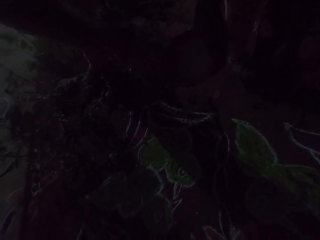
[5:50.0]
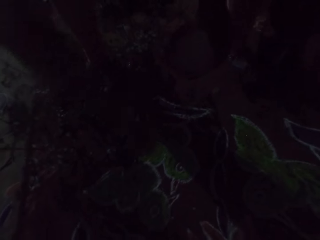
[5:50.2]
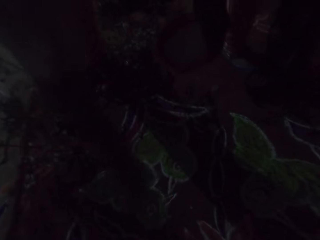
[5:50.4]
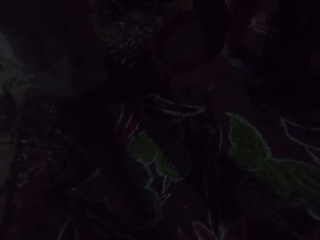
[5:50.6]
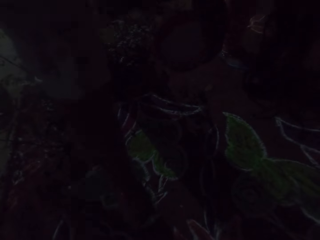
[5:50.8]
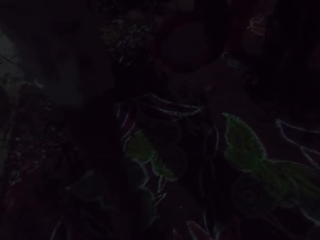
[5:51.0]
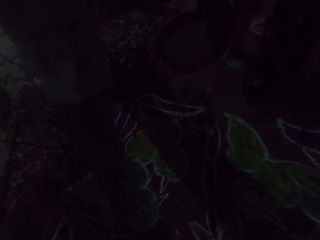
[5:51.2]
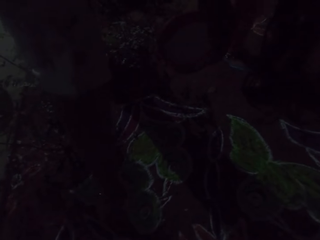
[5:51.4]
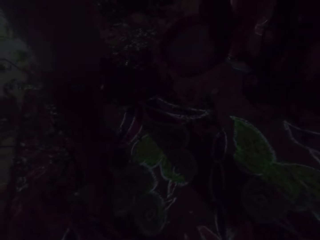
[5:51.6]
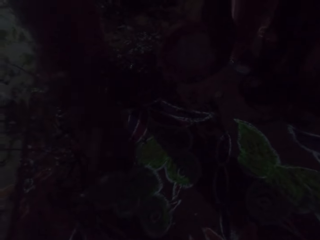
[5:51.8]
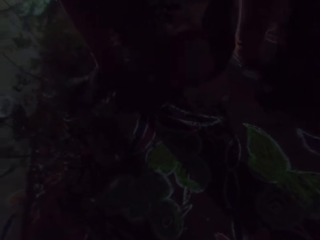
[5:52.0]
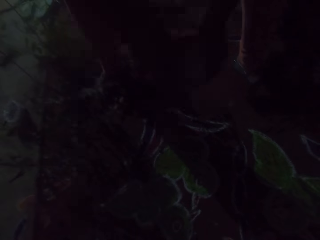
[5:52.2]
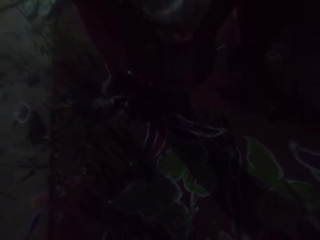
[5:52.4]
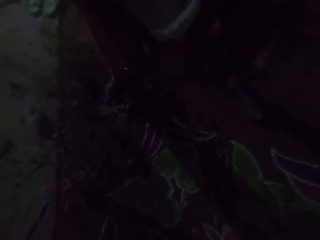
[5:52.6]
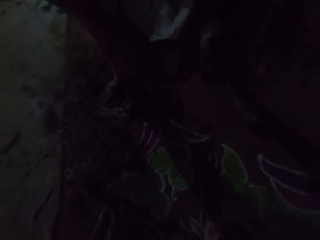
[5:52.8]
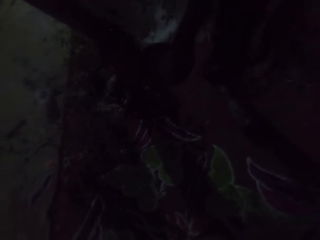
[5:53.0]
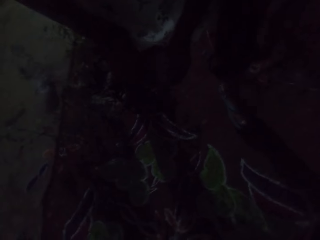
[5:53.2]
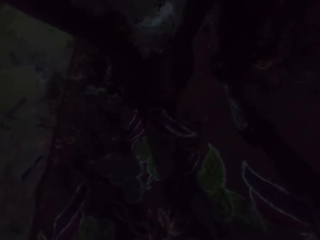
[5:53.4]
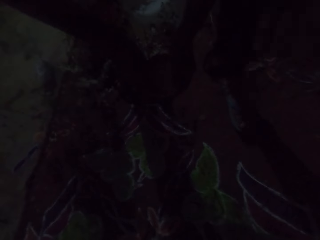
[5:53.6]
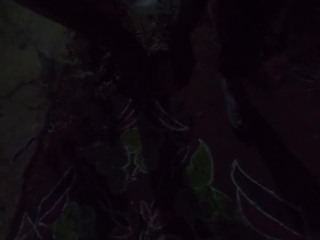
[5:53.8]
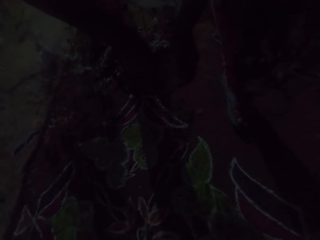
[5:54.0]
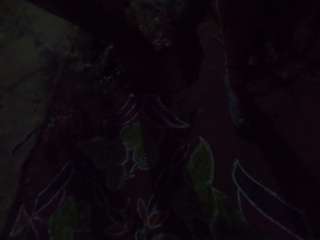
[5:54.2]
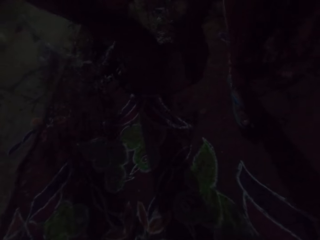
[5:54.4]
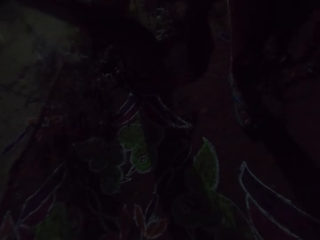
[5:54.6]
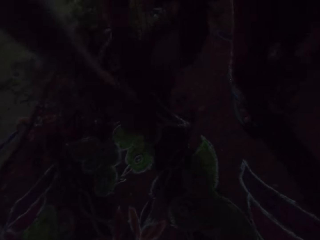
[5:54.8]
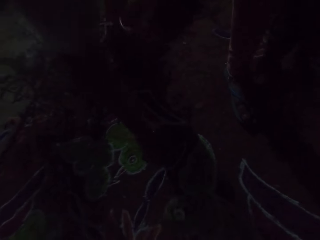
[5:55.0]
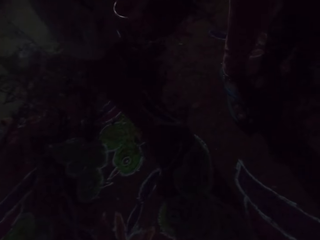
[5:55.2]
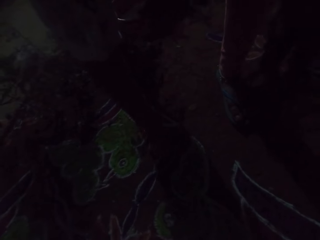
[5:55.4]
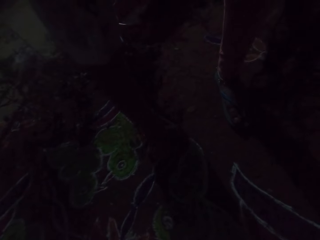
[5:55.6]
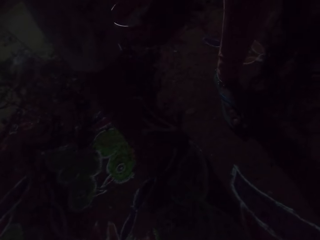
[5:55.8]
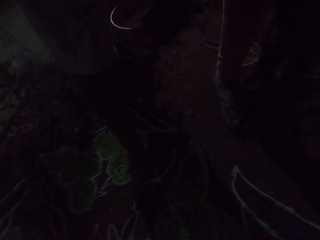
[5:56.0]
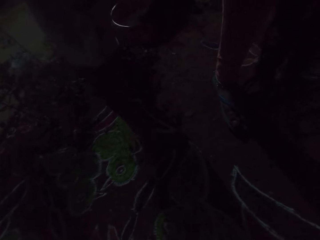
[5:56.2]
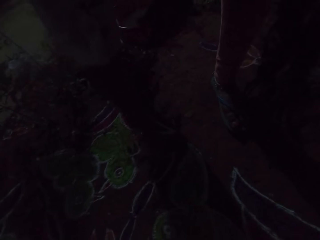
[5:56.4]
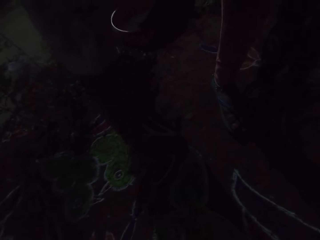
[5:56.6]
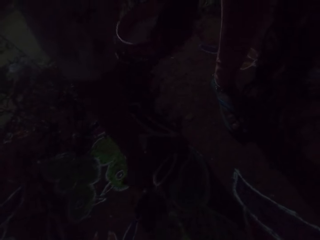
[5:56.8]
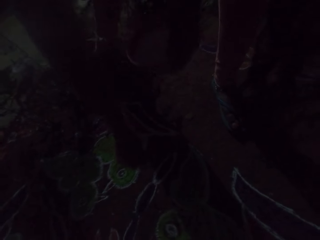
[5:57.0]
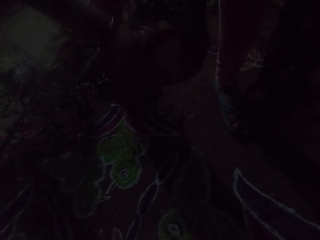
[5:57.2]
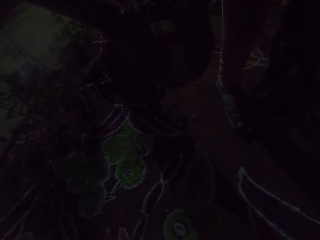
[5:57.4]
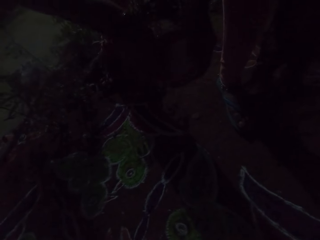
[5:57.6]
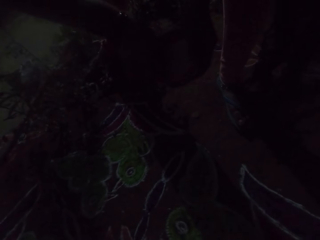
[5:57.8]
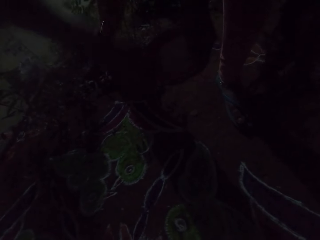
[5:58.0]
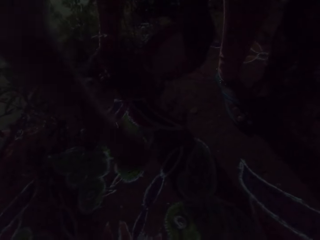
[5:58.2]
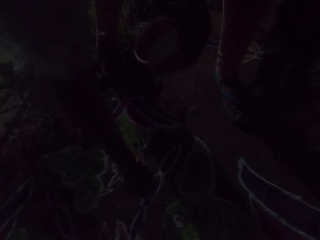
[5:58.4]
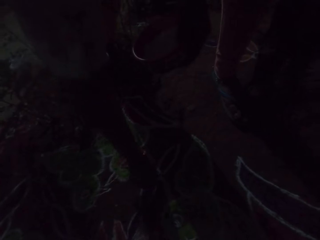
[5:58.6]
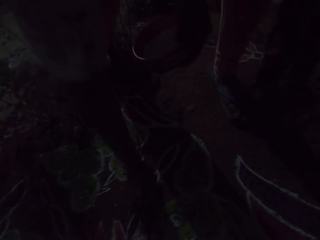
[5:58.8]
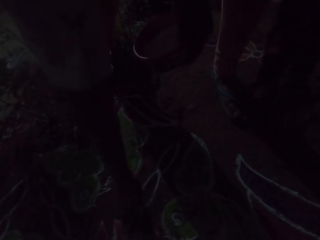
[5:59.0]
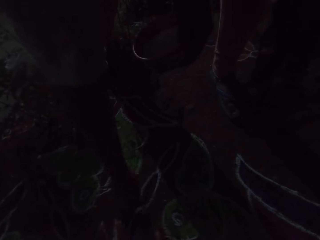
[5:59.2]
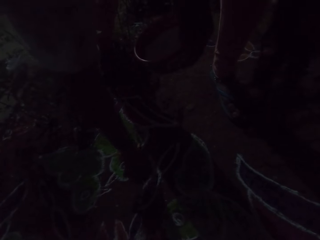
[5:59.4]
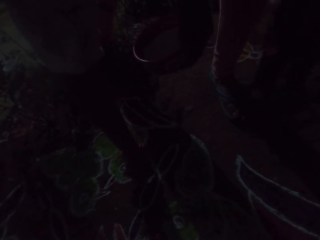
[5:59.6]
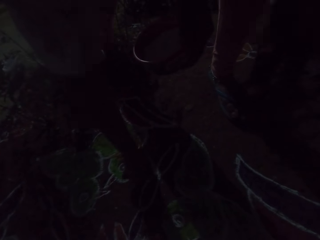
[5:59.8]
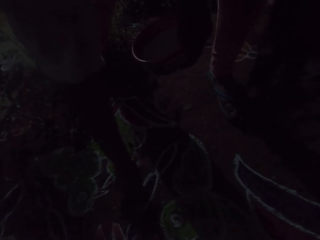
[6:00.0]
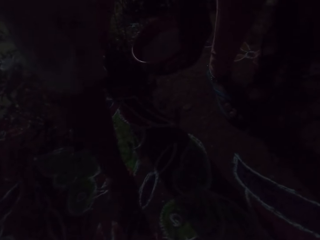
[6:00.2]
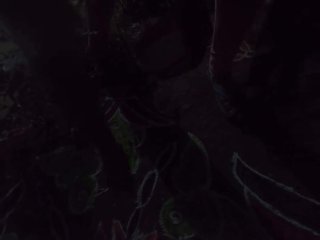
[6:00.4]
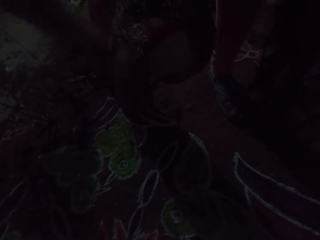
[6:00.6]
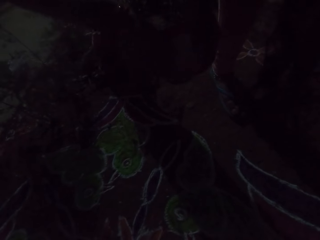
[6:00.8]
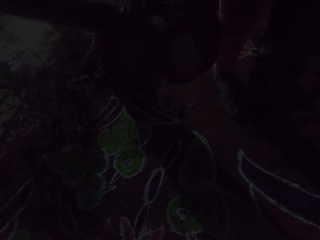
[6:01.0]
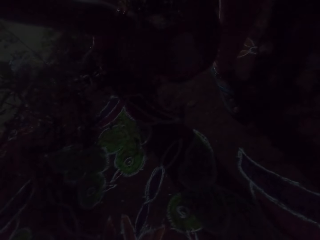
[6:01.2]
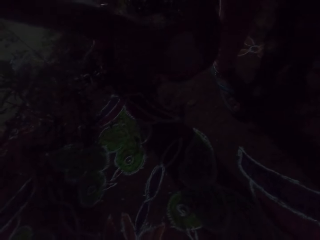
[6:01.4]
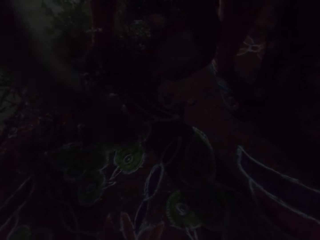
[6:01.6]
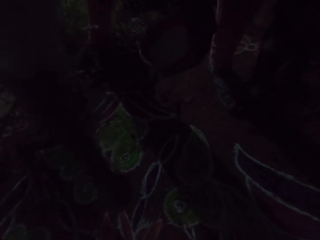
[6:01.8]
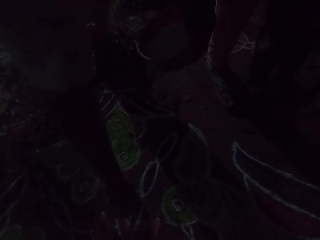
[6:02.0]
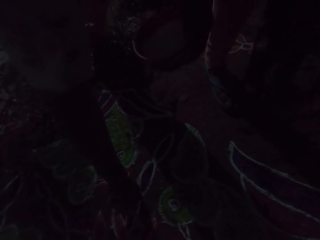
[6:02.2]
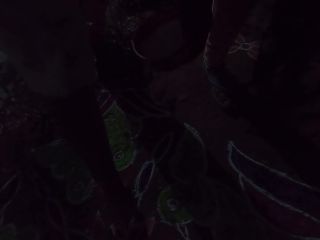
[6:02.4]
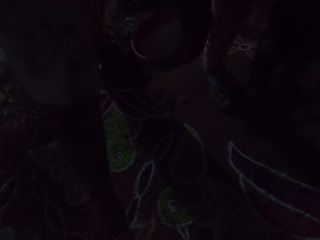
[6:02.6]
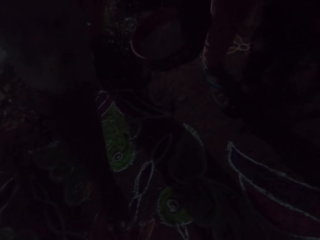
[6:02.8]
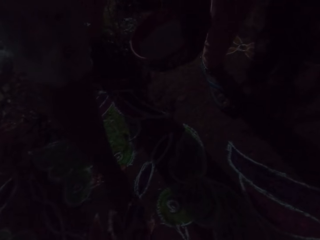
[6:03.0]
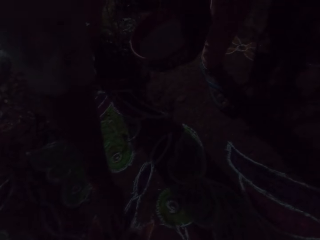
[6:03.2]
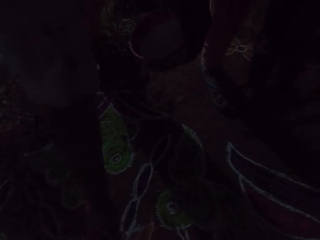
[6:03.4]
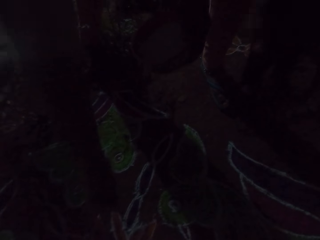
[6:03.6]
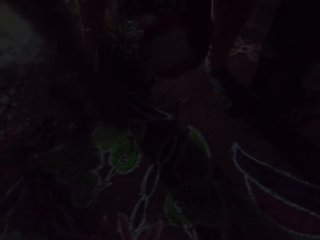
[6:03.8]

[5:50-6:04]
The camera wearer applies some powder on the floor with her right hand. She puts something in the container. She scoops powder from the bowl or container with her right hand. She puts something in the container. She applies some powder on the floor with her right hand. She scoops powder from the bowl with her right hand. She applies some powder on the floor with her right hand. She puts something in the container. She scoops powder from the bowl with her right hand. She applies some powder on the floor with her right hand.

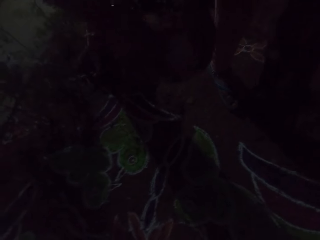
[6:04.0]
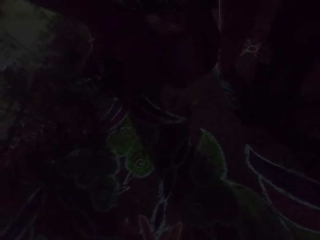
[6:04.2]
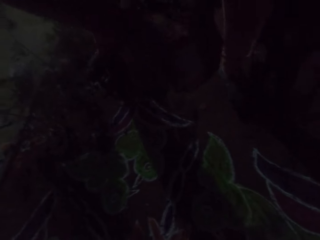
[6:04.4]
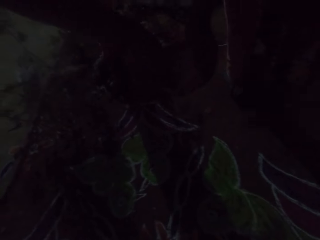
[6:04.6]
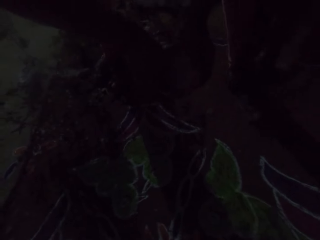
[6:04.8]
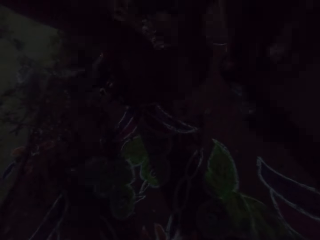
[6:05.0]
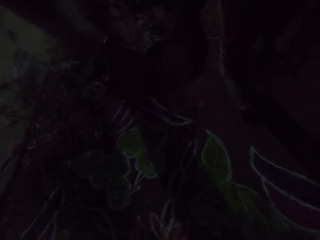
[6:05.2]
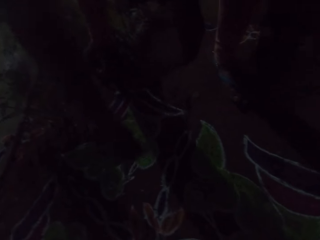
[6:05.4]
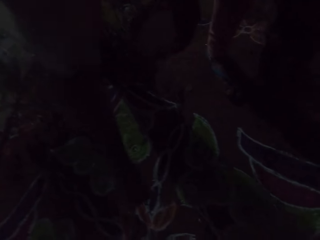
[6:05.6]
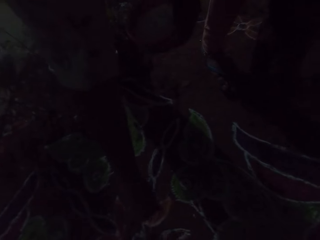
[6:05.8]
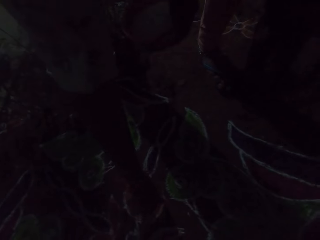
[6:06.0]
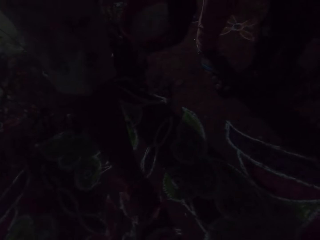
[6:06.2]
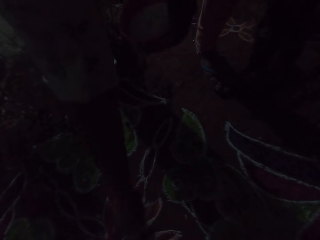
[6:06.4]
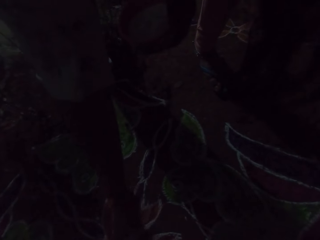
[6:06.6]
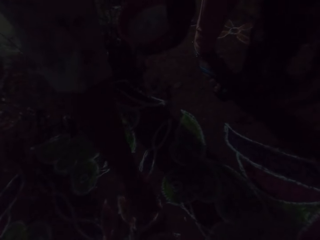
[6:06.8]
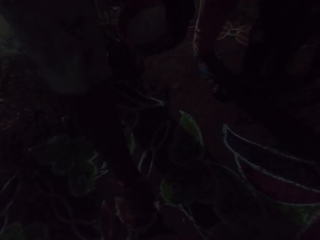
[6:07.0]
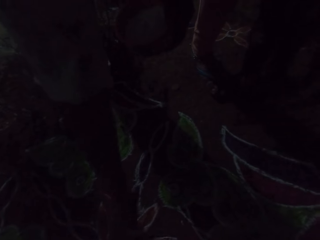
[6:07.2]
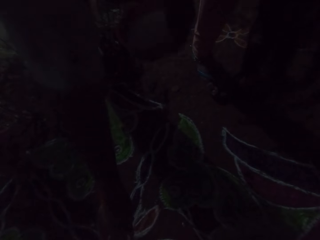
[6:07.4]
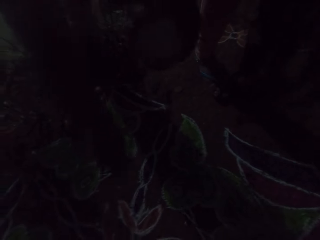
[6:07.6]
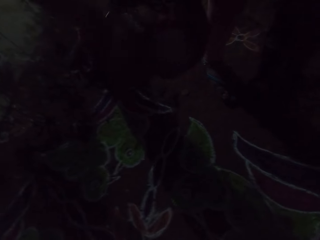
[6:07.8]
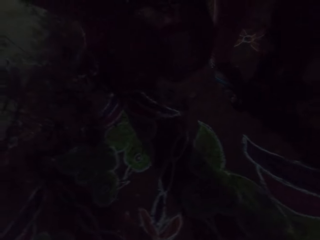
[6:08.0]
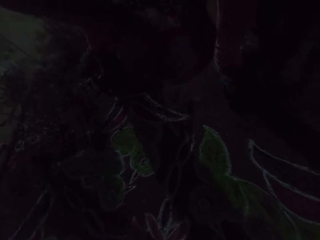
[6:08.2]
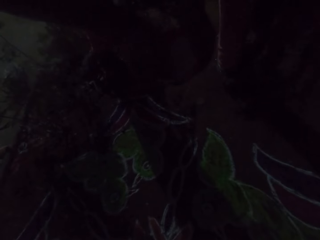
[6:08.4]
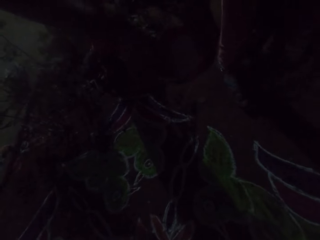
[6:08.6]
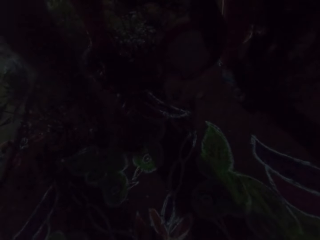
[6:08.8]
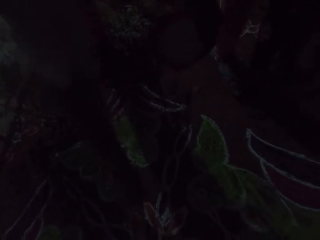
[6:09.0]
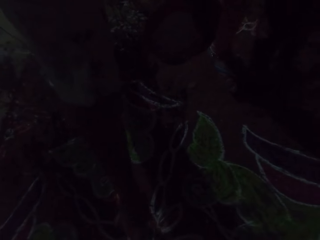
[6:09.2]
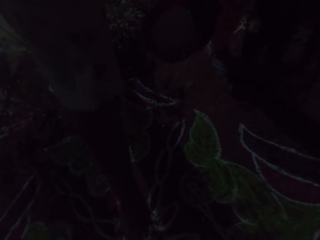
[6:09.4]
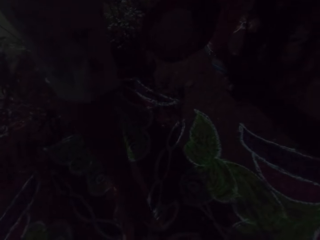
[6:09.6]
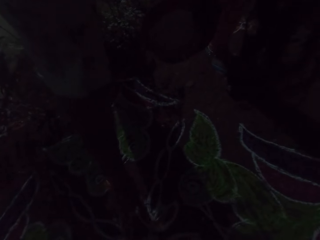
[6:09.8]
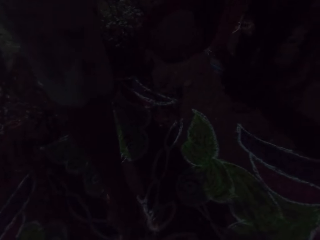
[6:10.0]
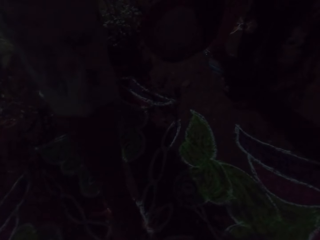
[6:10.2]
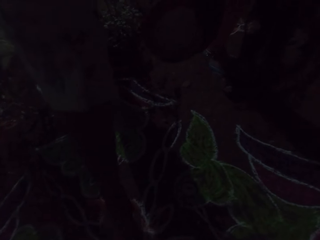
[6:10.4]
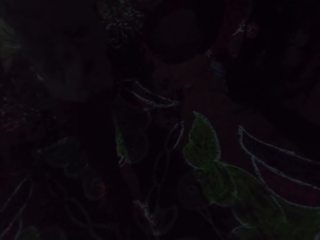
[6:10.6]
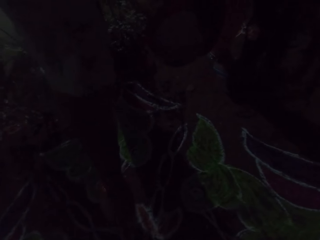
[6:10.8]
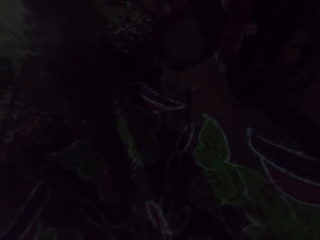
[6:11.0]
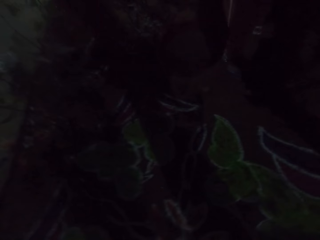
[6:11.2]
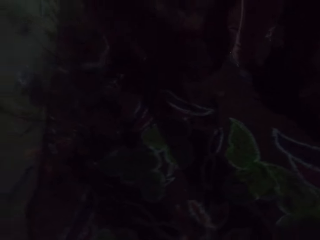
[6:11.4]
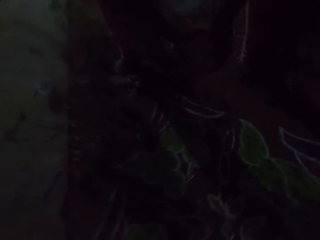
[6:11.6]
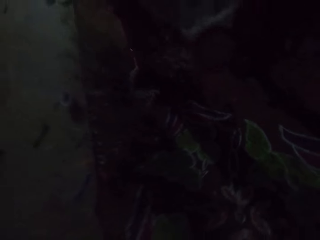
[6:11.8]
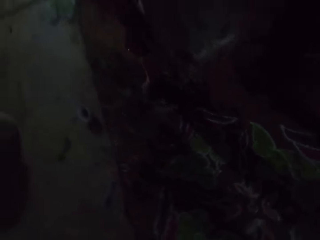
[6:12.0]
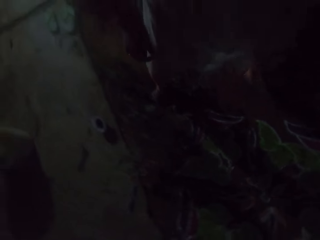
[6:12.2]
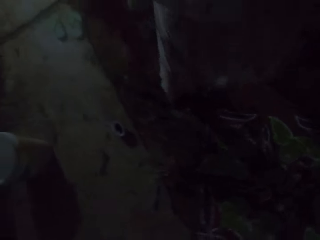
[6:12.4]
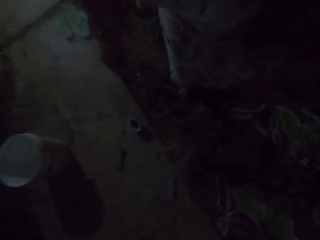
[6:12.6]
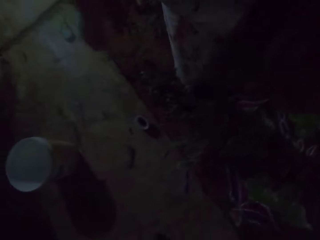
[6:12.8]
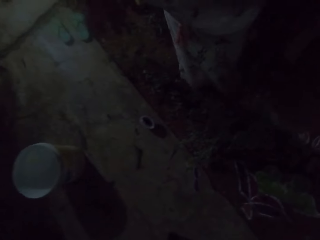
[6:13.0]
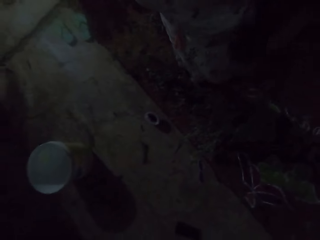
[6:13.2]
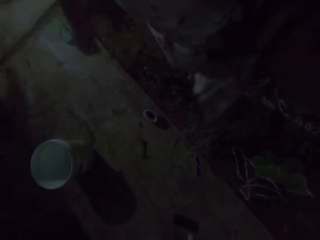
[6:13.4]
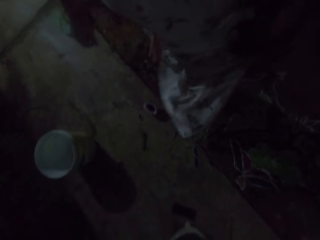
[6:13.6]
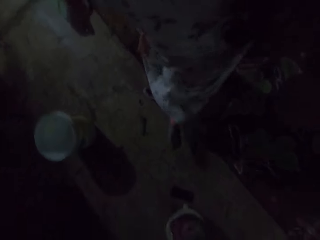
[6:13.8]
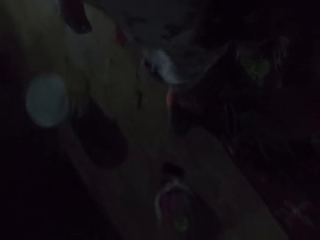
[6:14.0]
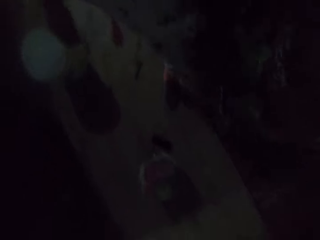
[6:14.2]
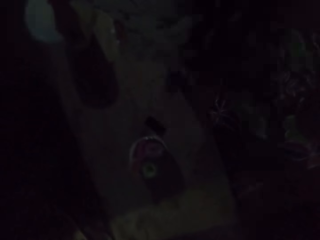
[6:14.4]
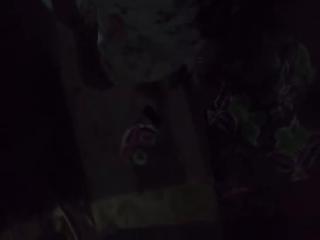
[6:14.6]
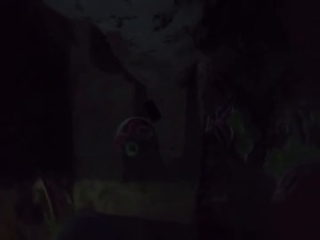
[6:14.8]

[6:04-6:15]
The camera wearer scoops powder from the bowl or container with her right hand. She puts something in the container. She applies some powder on the floor with her right hand. She scoops powder from the bowl with her right hand. She applies some powder on the floor with her right hand. She puts something in the container. She scoops something from the container. She moves a step.
